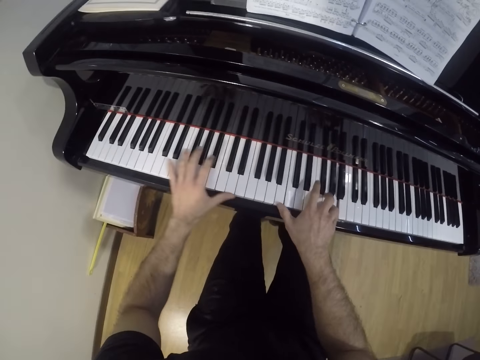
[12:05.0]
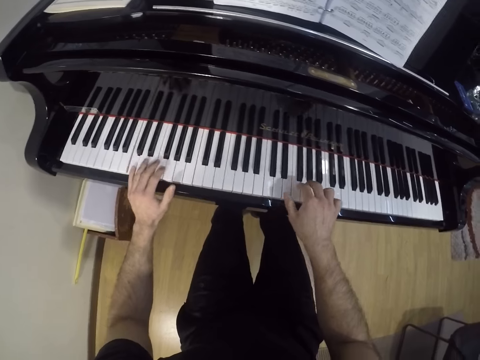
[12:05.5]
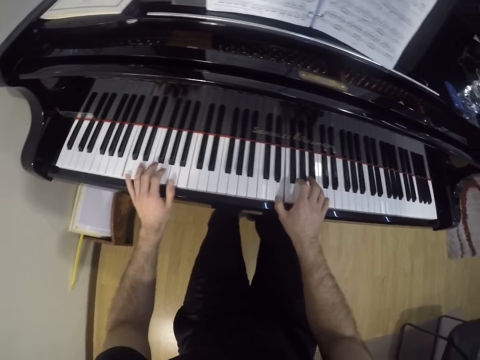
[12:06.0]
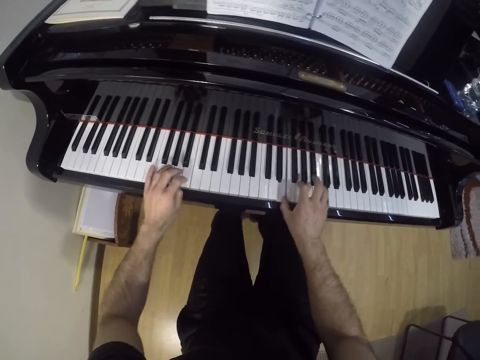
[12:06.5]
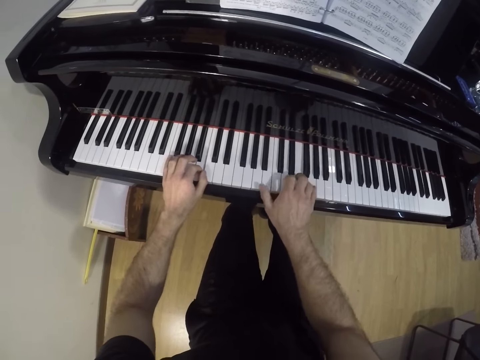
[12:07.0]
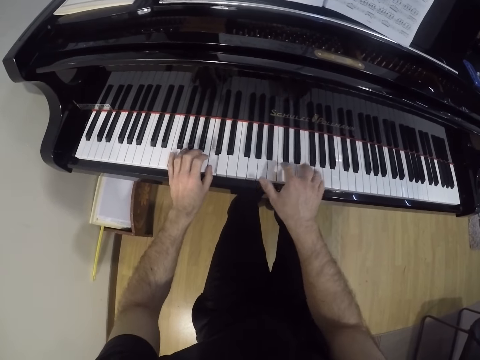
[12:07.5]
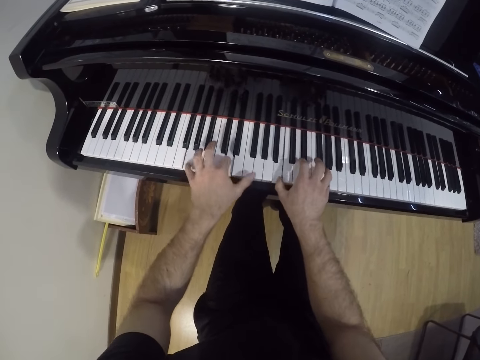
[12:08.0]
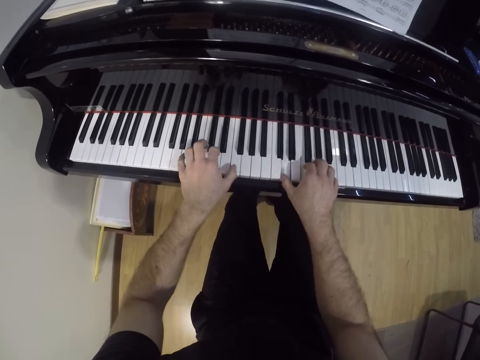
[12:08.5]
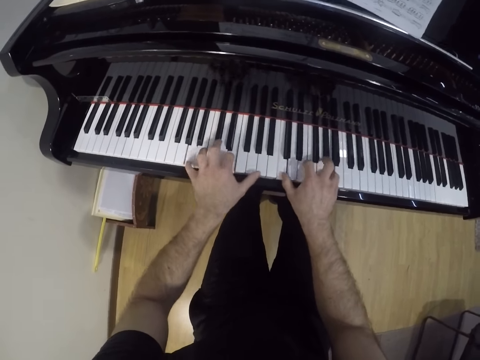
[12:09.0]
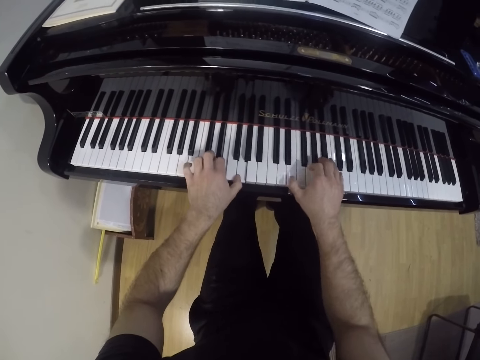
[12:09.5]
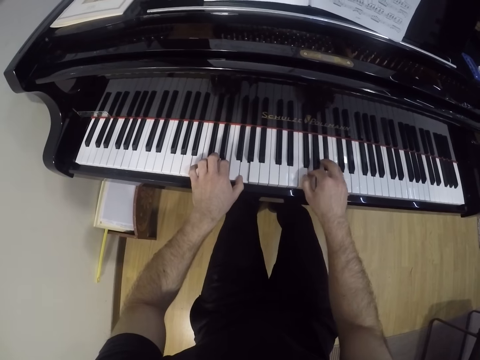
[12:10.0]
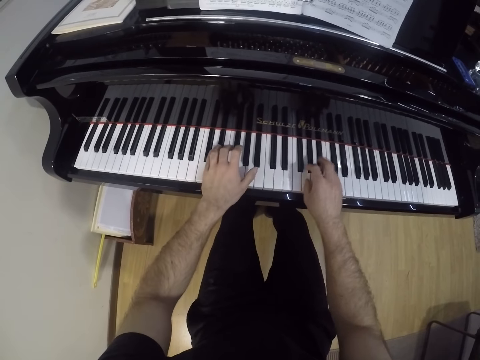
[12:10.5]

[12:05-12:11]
The camera wearer plays the piano.

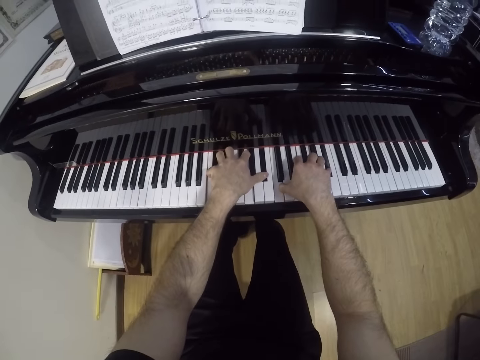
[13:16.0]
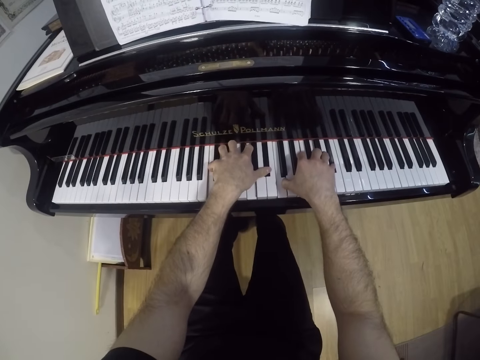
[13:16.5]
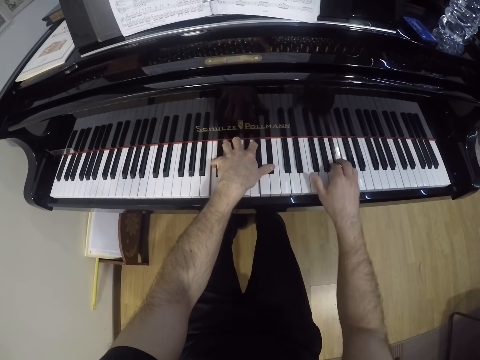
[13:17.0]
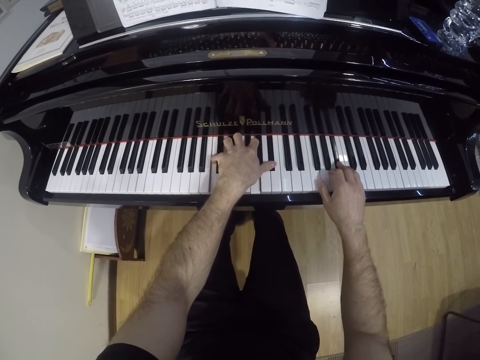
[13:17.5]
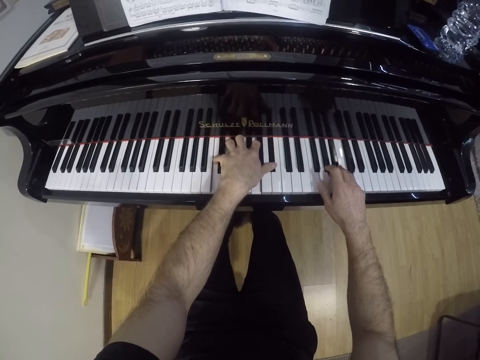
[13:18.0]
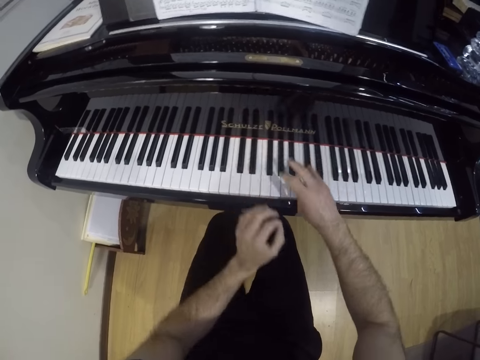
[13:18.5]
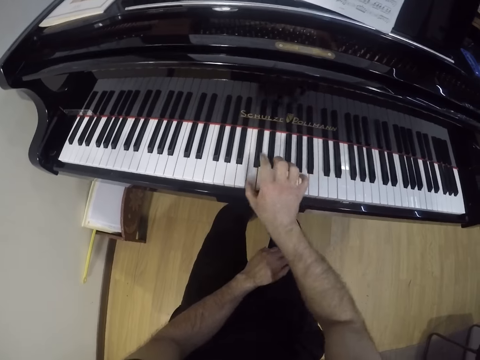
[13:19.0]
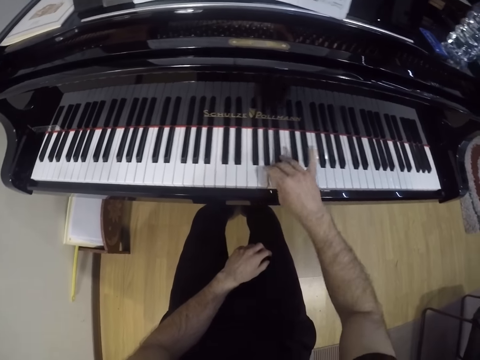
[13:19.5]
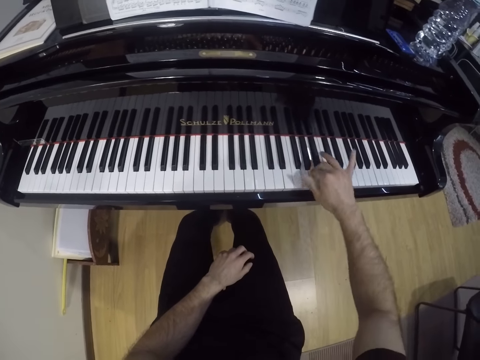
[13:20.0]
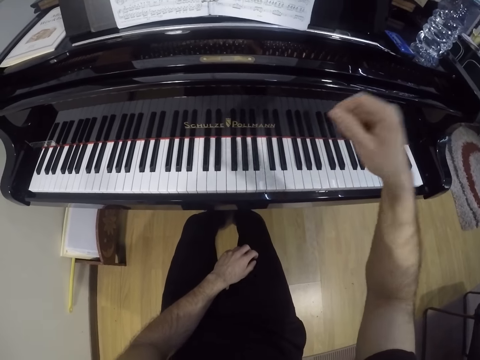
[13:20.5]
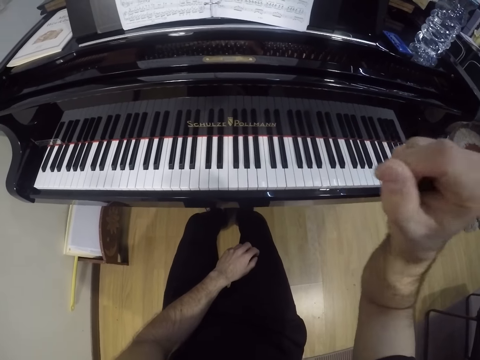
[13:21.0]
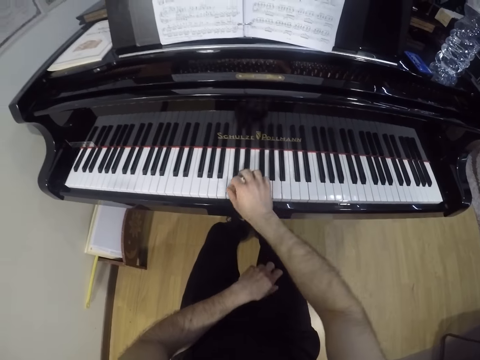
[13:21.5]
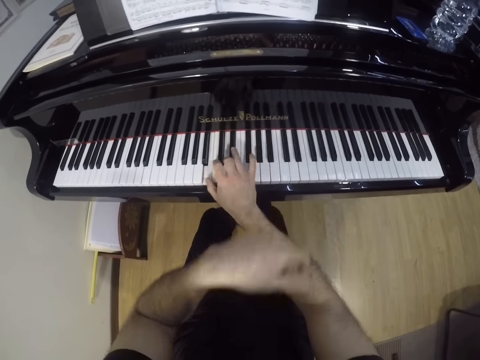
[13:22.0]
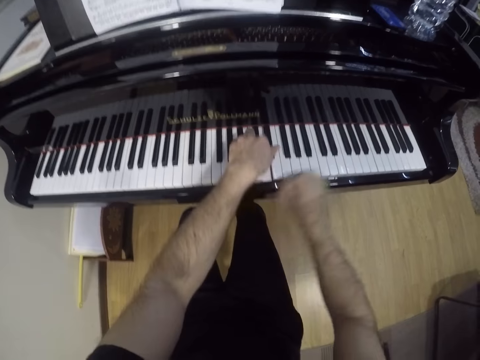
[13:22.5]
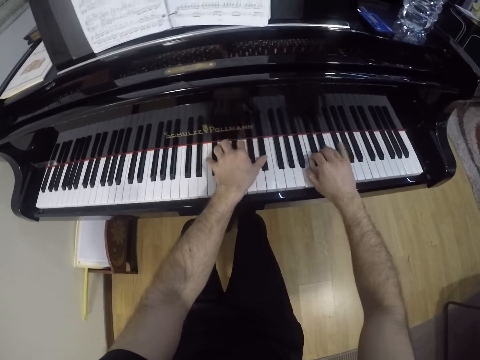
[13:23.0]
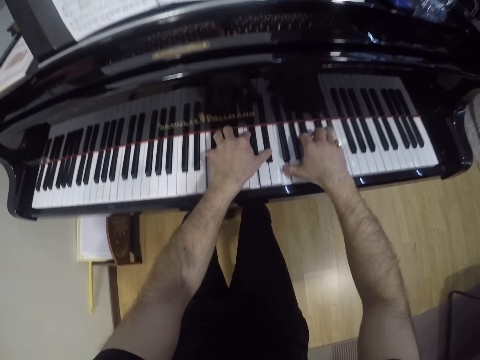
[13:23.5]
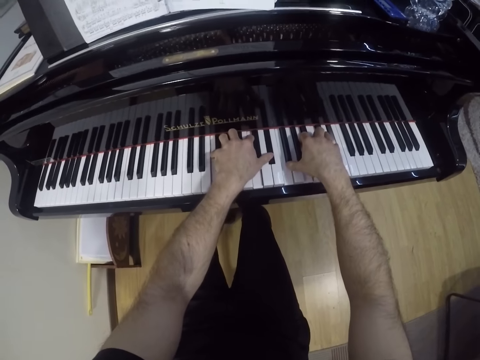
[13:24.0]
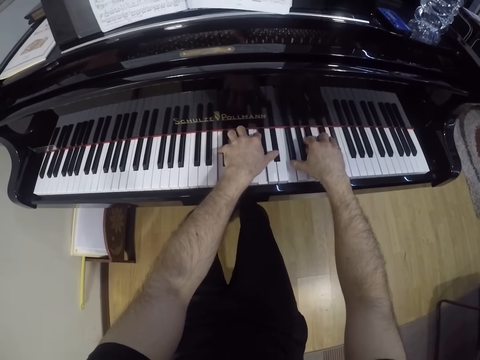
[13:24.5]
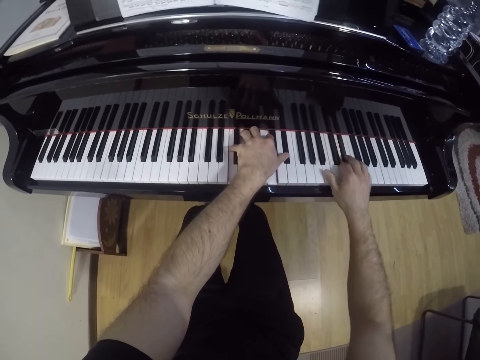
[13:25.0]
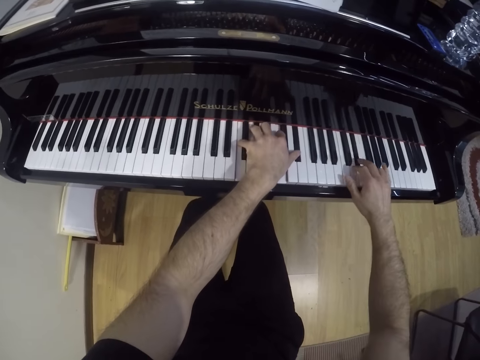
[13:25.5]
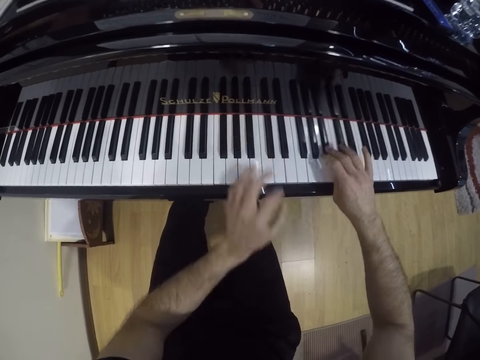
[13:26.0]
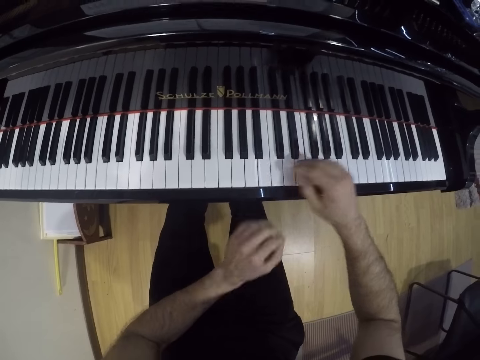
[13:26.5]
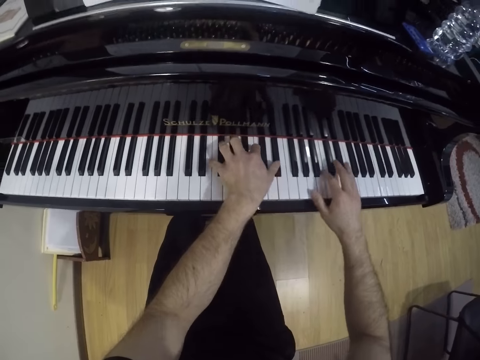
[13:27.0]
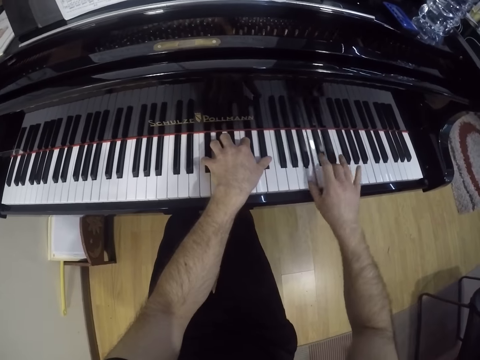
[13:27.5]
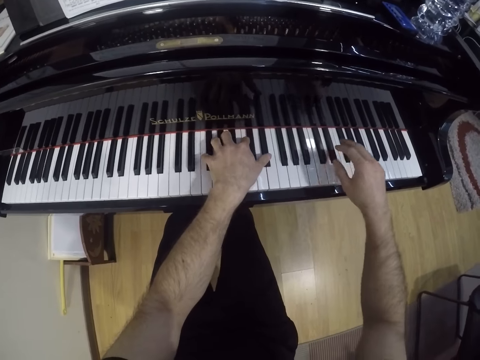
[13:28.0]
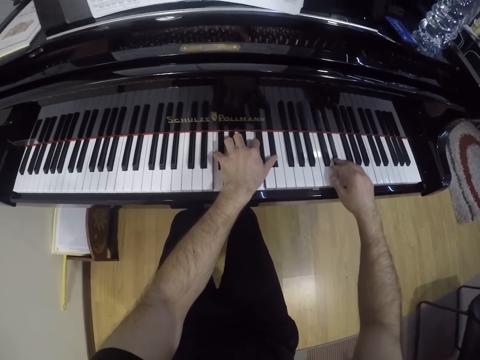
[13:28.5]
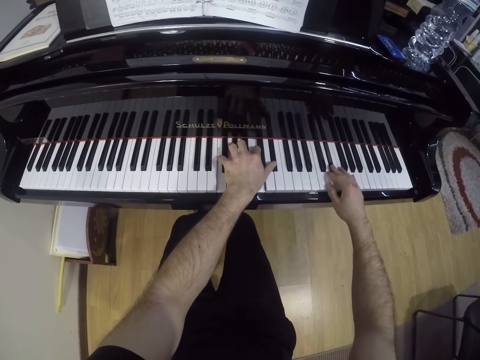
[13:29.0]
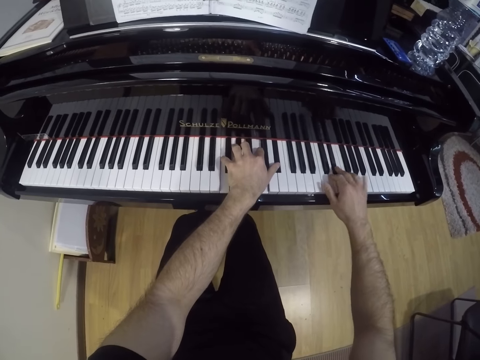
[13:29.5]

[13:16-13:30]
The camera wearer plays the piano with his right hand. He removes the right hand away from the piano. He raises the right hand and lowers the right hand. He plays the piano with both hands. He removes the left hand away from the piano. He plays the piano.

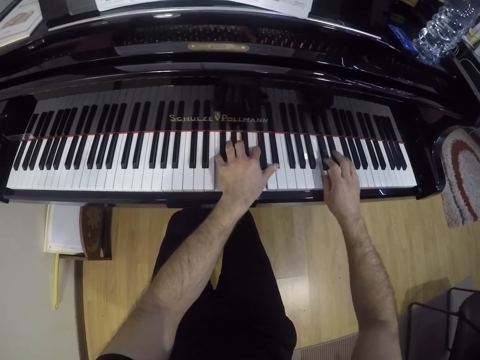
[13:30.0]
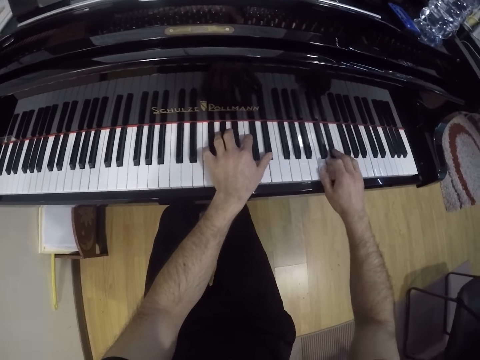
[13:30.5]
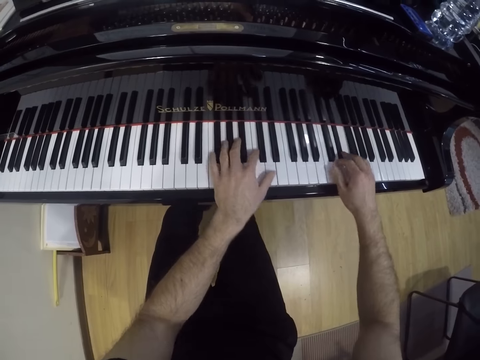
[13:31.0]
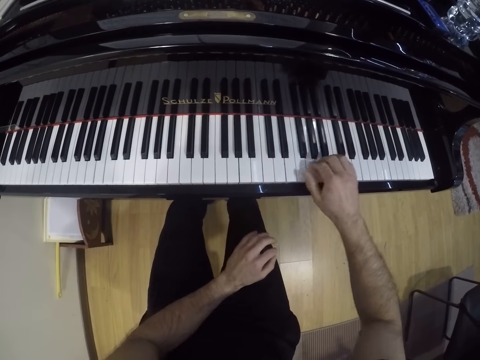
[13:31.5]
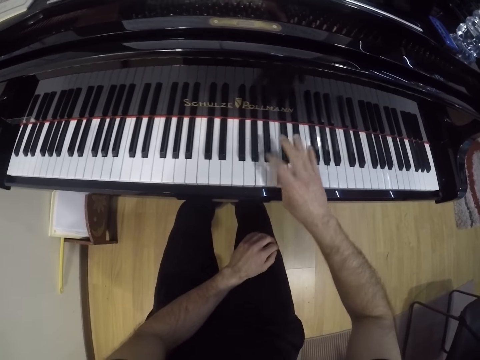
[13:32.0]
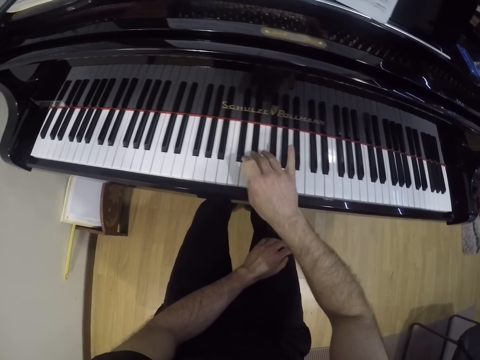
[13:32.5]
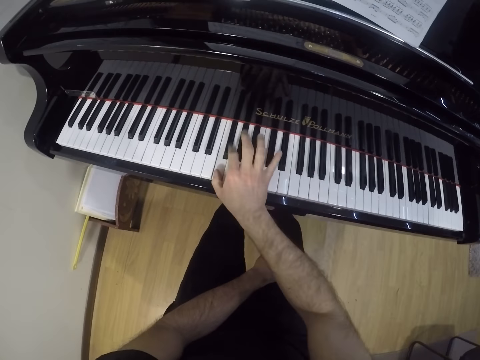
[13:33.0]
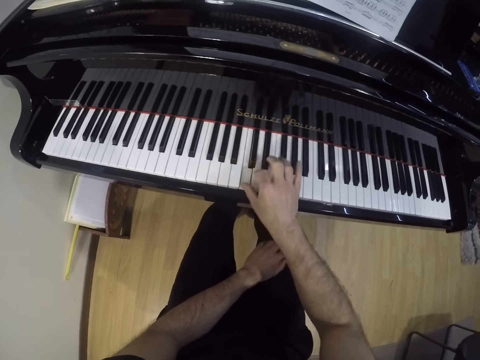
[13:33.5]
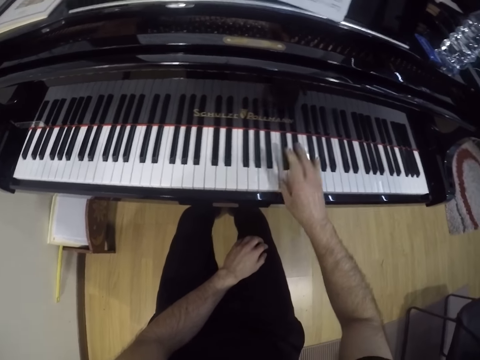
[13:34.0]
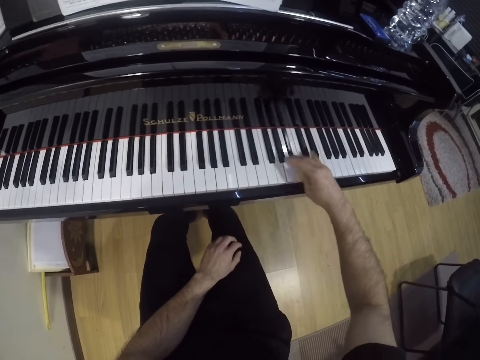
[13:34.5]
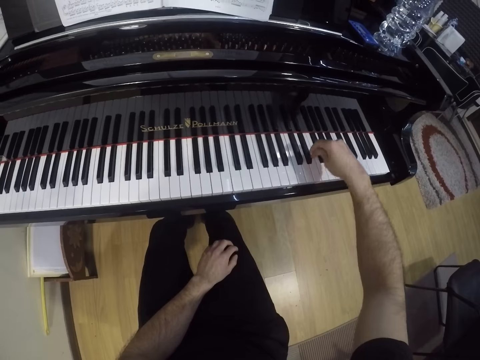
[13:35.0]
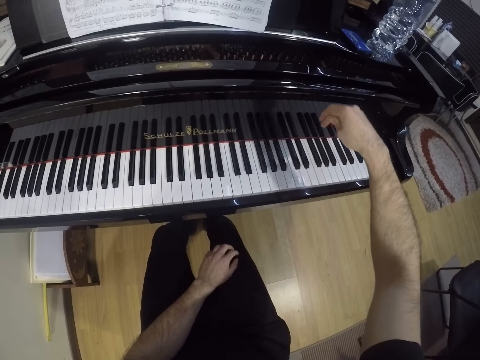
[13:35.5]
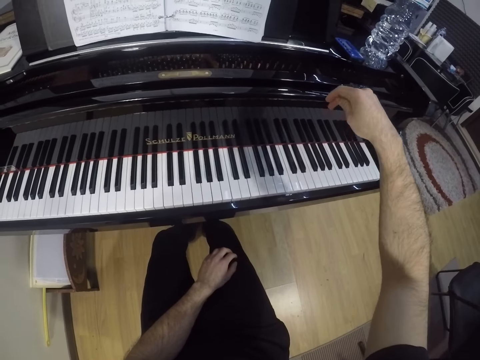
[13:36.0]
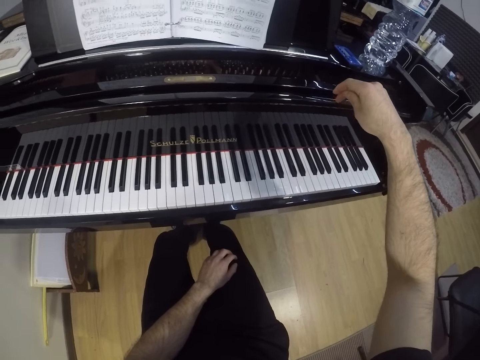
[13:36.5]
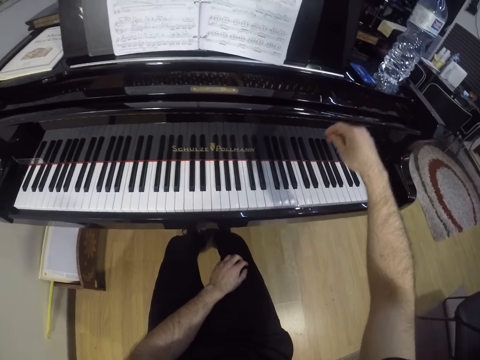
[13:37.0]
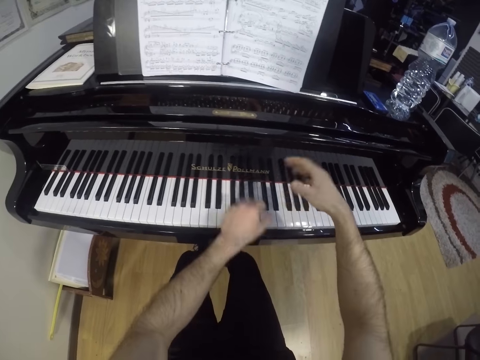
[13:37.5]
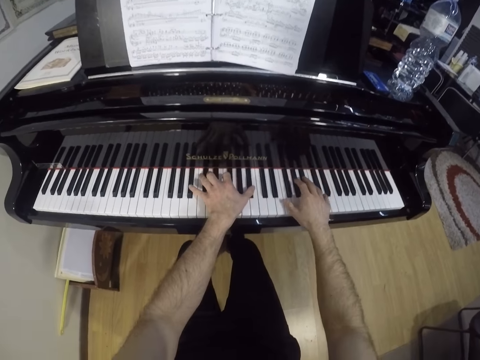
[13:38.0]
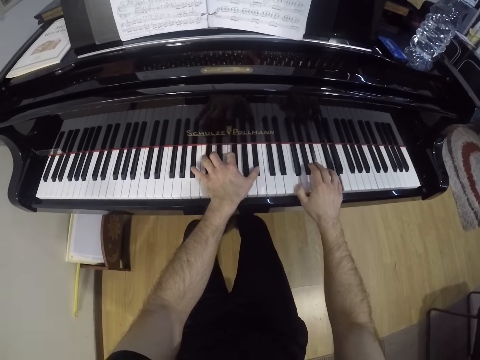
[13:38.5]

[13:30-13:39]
The camera wearer removes the left hand away from the piano. He plays the piano with his right hand. He raises the right hand and lowers the right hand.
